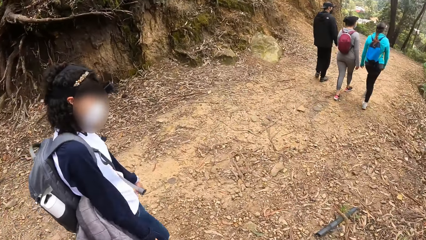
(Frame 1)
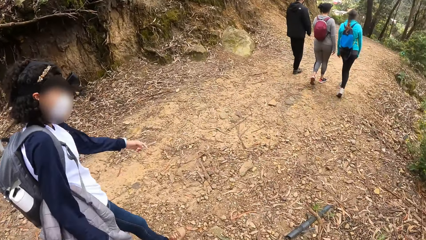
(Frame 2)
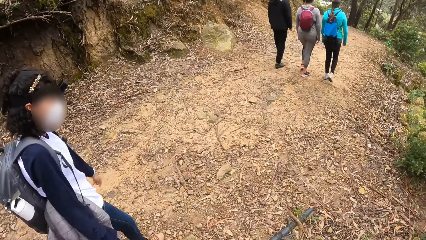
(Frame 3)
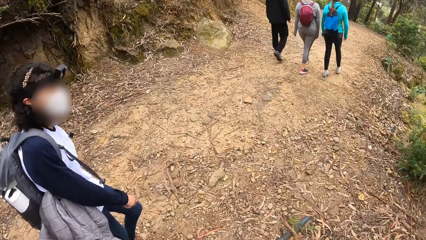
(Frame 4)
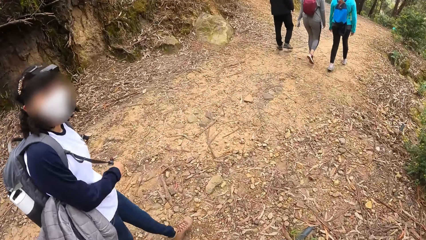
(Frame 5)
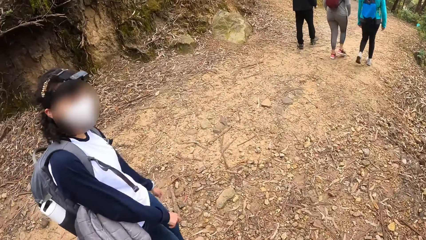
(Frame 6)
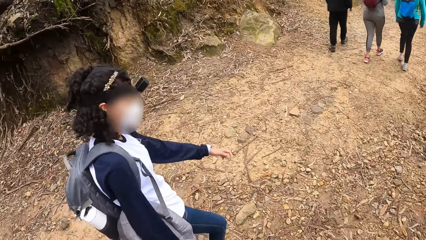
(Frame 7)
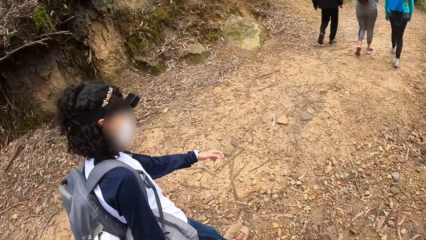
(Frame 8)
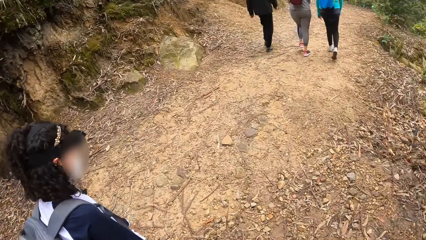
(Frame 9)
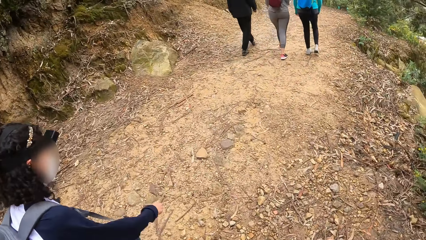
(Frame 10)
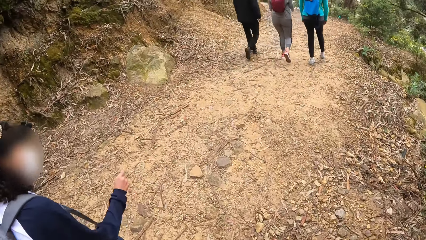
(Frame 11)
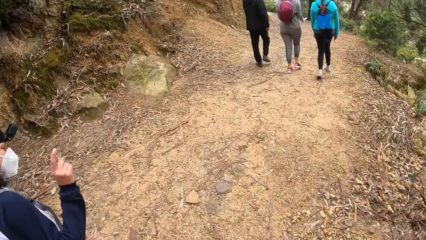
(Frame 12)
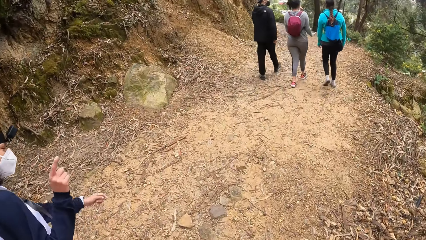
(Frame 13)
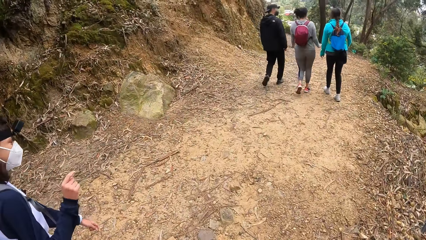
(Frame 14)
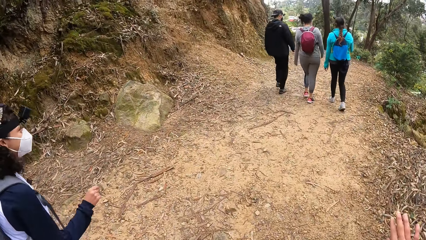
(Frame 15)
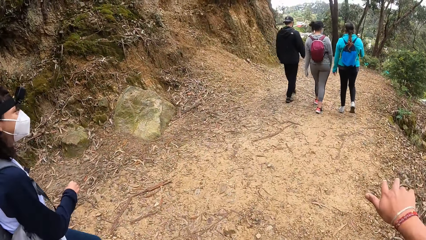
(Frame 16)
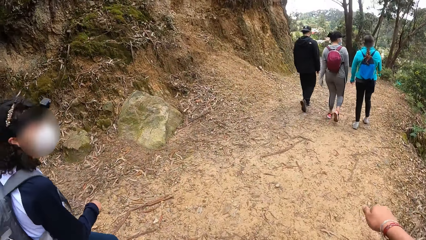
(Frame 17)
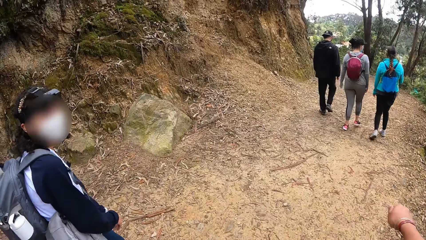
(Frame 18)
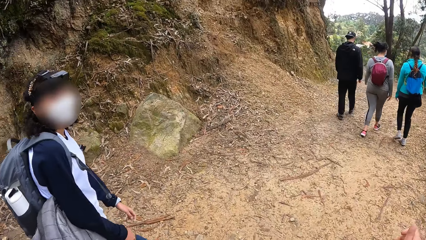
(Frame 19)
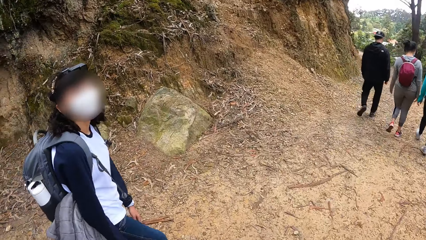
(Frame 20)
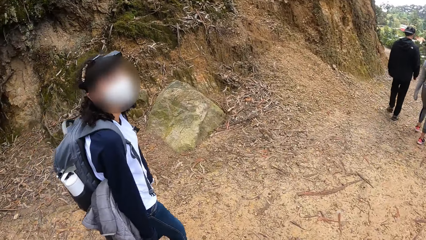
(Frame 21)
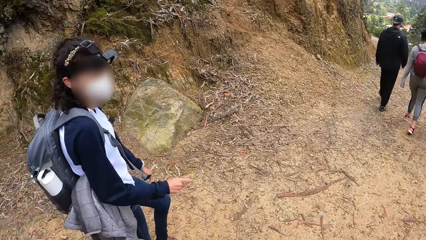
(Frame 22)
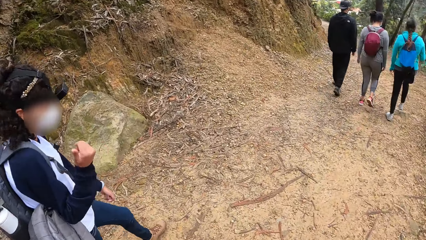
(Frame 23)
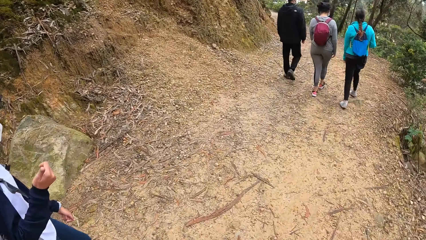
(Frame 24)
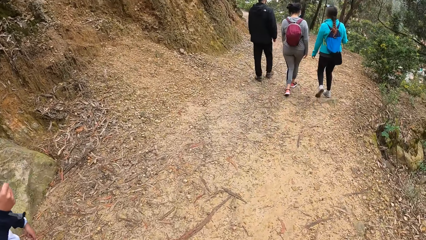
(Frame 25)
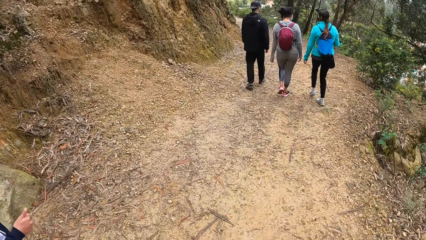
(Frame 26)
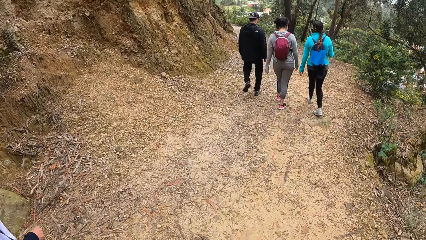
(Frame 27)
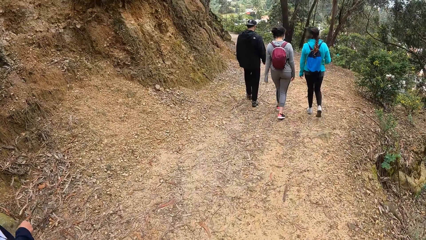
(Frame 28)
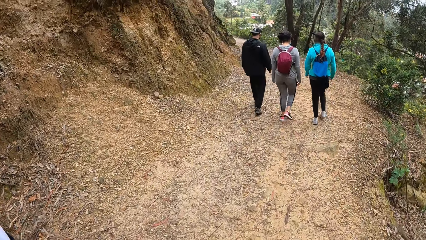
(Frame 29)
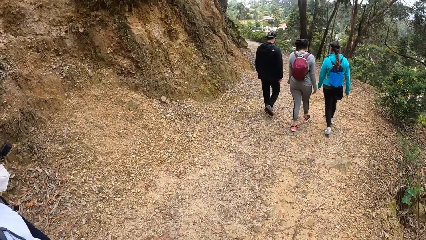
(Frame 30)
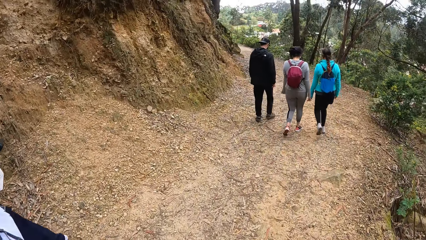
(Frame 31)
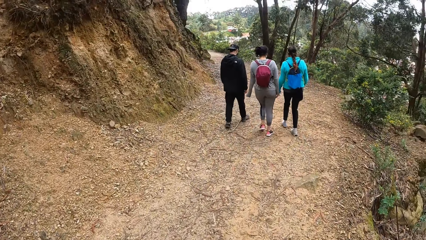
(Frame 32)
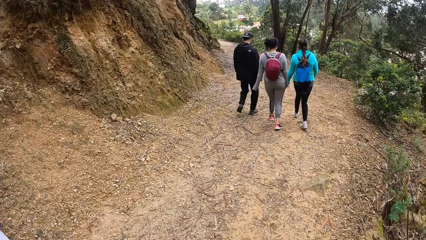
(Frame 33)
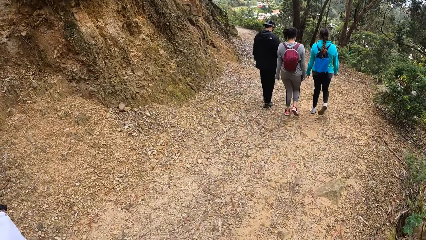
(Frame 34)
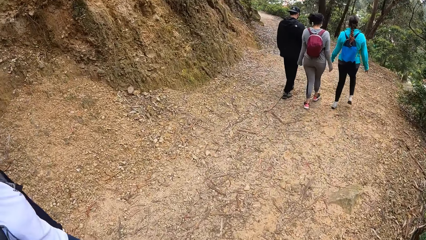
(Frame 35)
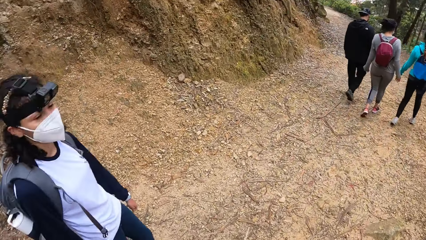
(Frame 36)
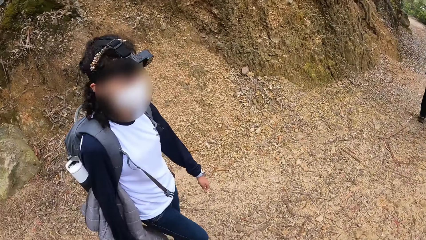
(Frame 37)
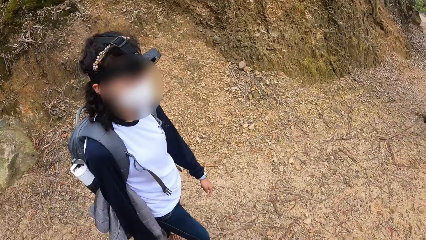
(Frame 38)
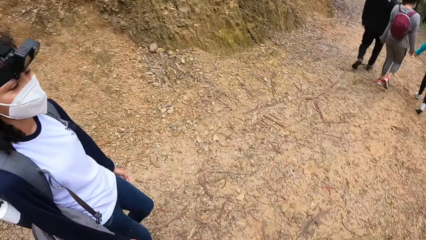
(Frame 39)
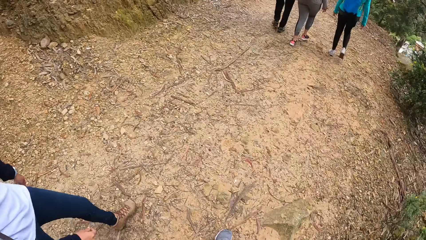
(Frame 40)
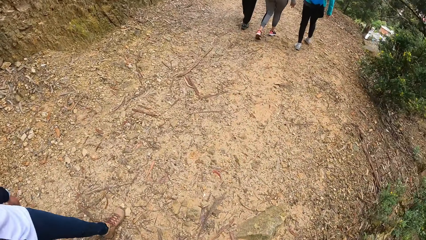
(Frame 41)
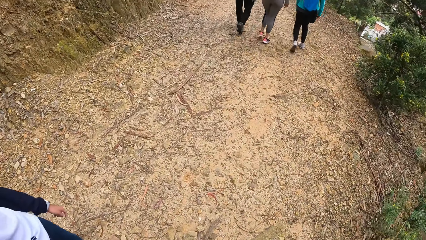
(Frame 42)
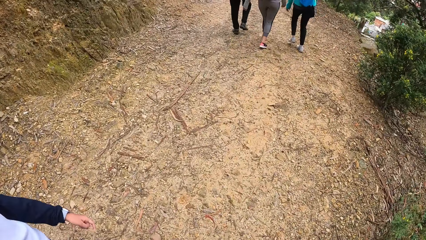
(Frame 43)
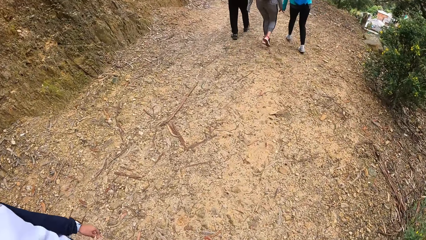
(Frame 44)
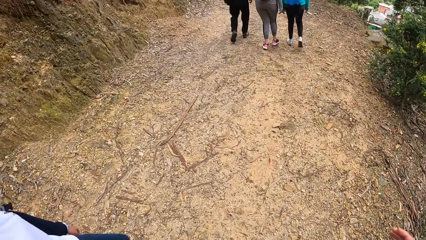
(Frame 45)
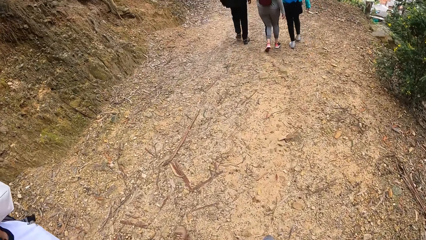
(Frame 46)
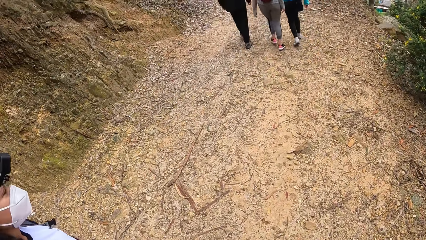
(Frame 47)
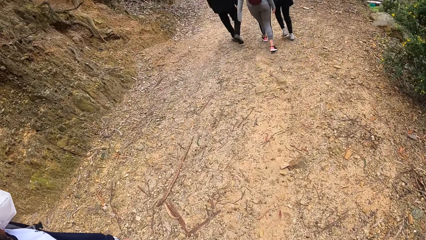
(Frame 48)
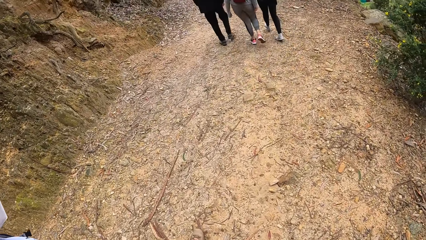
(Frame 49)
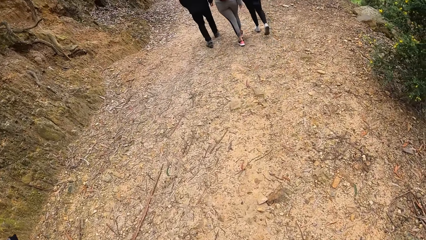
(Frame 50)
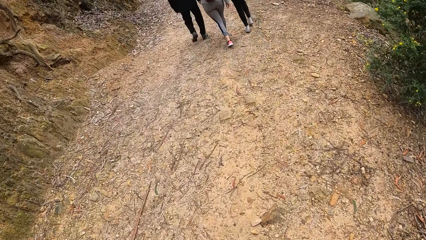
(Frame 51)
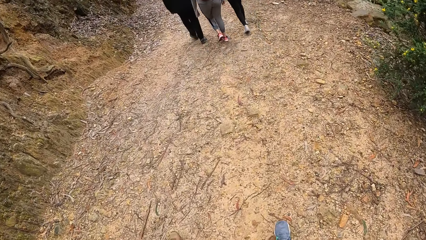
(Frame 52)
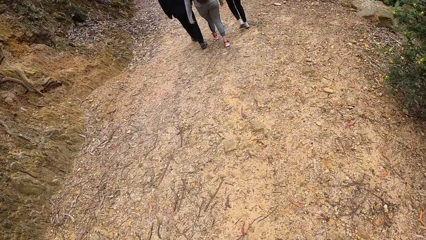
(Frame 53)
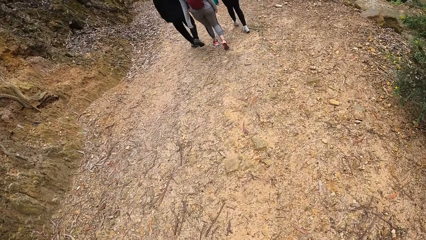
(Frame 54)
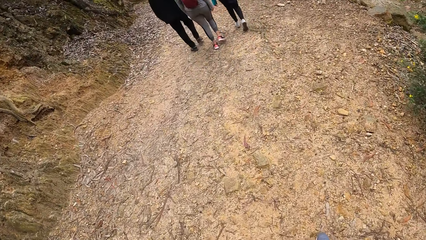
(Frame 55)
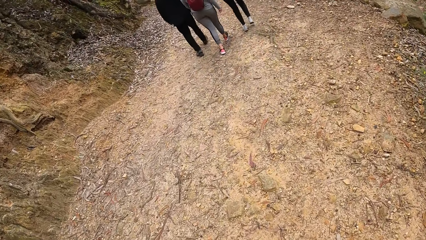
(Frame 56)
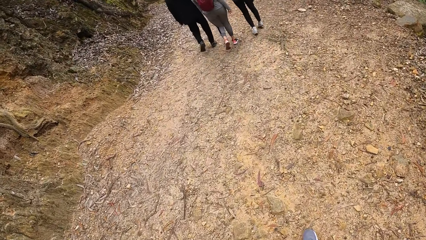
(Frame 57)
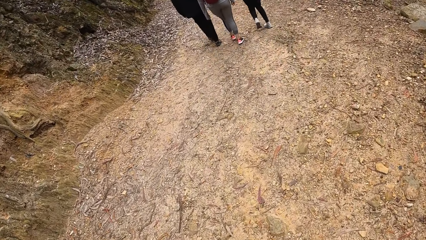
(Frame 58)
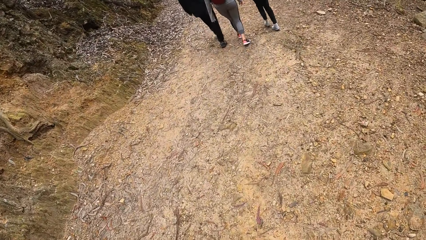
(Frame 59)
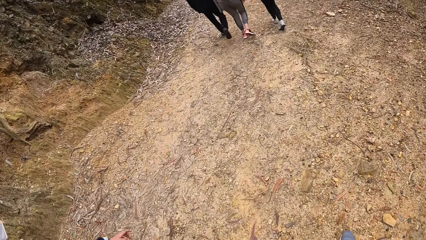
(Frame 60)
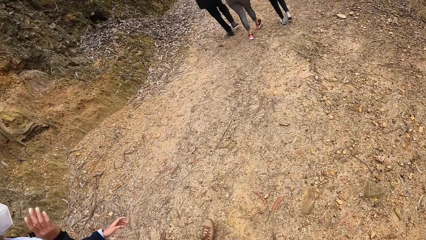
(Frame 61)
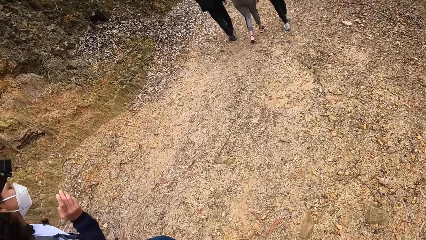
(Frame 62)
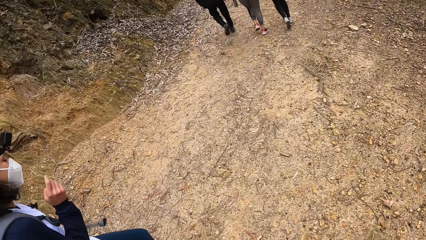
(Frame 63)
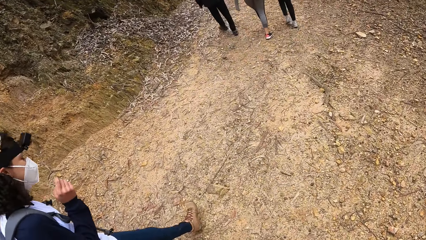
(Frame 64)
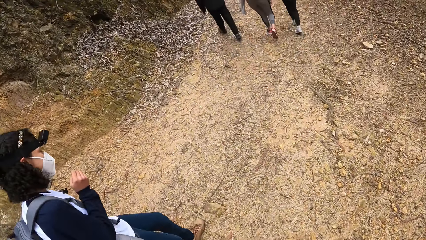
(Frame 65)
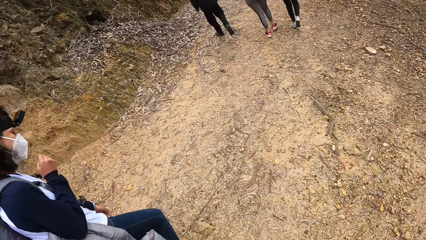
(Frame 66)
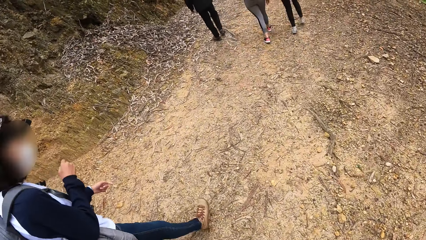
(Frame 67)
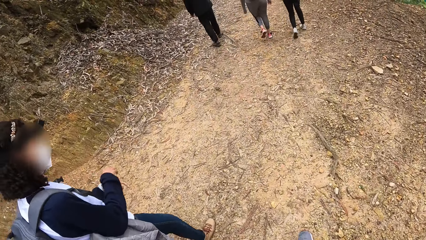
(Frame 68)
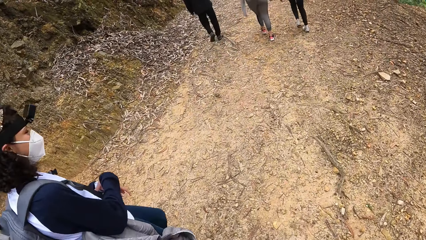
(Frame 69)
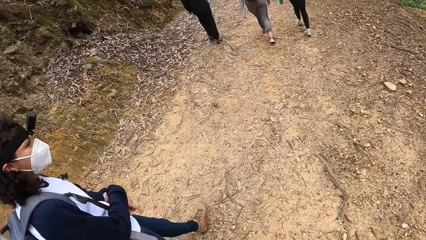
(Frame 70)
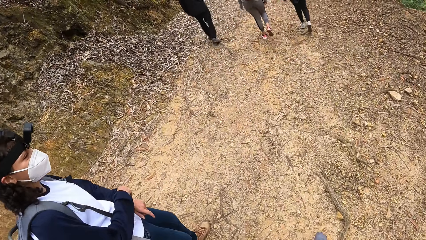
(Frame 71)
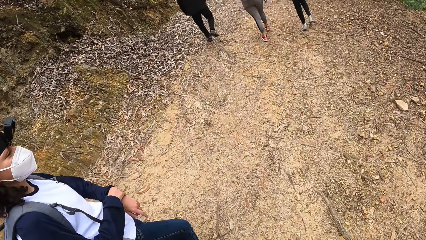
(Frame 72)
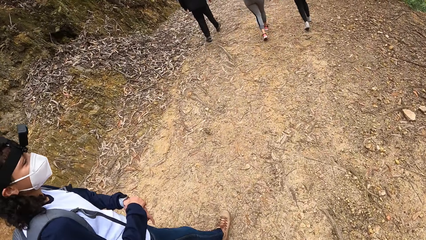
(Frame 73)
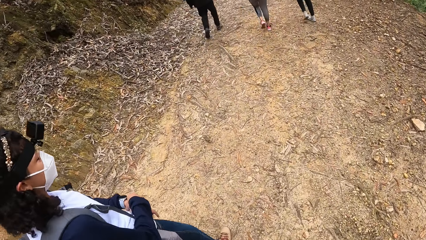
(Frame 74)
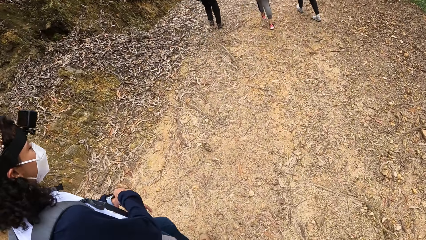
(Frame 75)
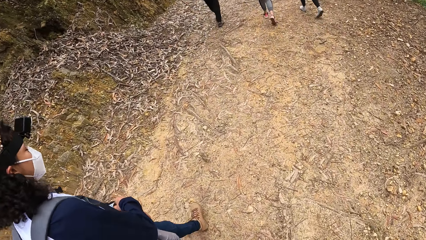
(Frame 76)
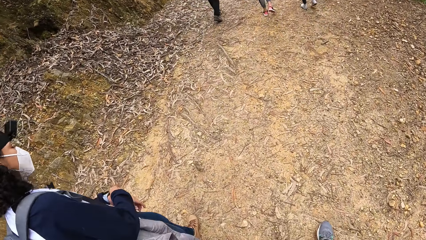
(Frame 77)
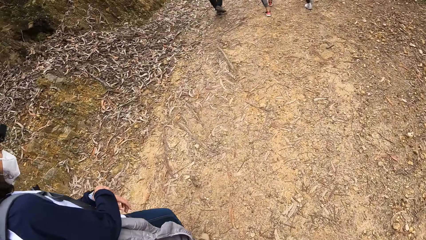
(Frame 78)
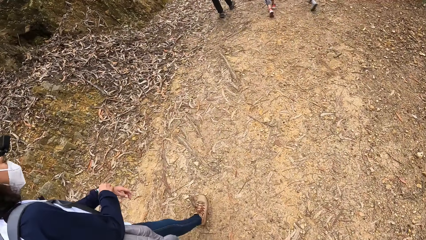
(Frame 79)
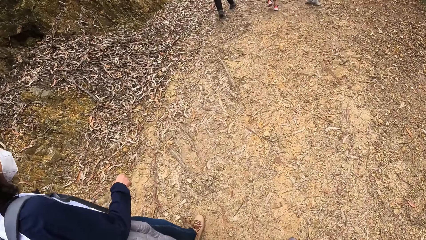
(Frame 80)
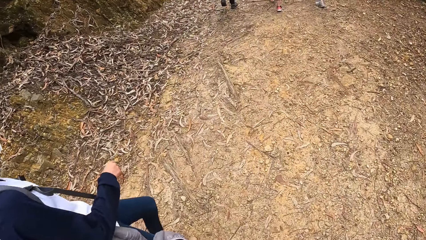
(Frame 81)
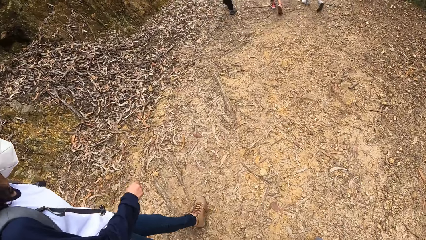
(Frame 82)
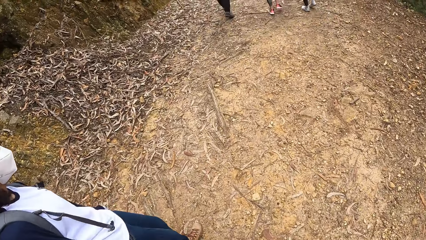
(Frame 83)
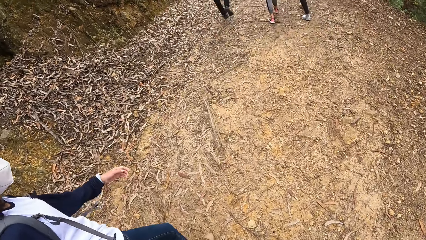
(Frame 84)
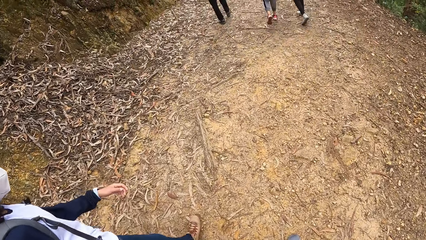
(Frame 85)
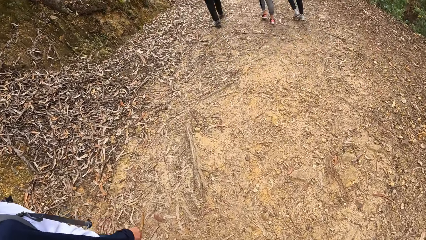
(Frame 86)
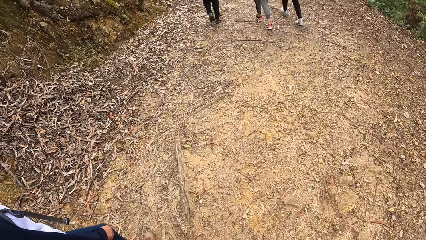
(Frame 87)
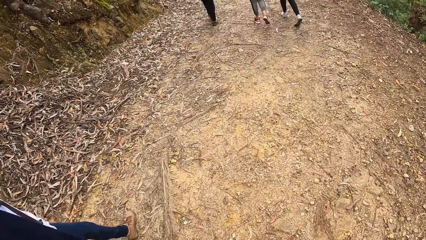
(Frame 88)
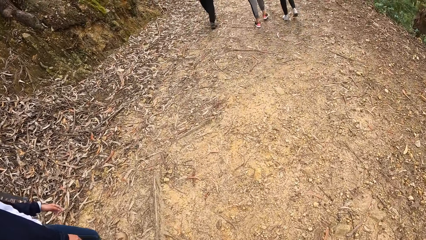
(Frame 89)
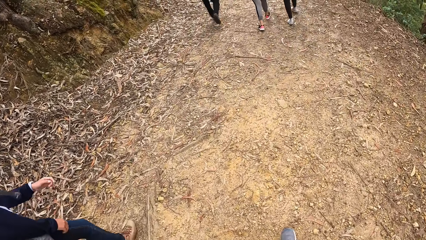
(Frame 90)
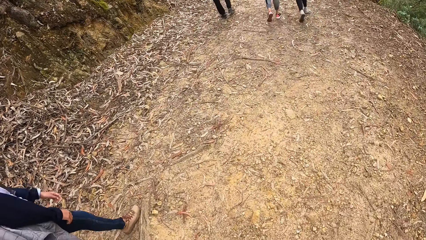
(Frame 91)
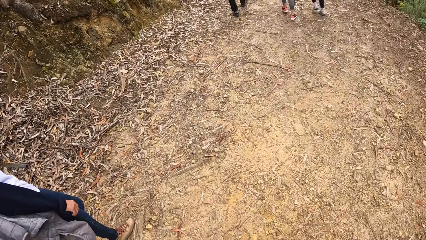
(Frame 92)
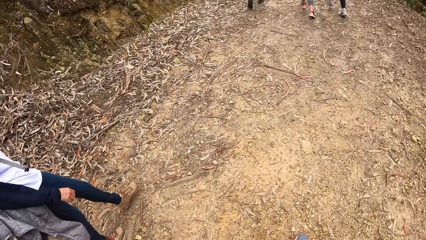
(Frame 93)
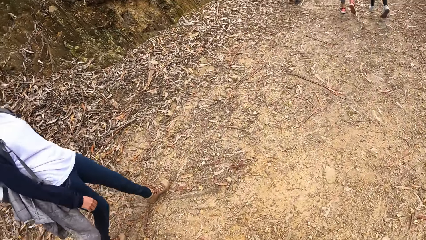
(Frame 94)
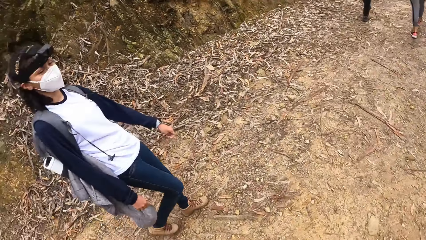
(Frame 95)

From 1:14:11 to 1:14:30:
The camera wearer stretches his right hand. The woman touches her wristwatch with her right hand.
